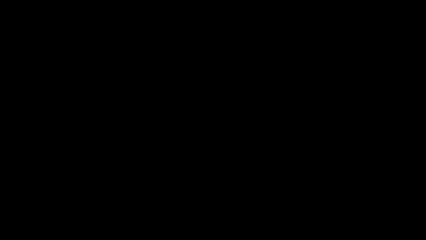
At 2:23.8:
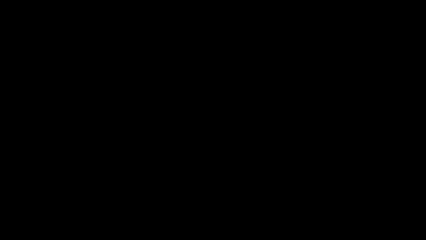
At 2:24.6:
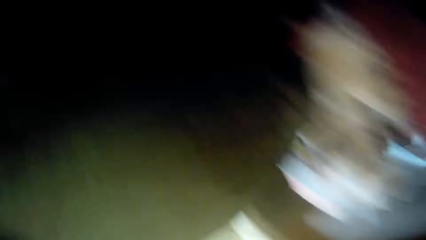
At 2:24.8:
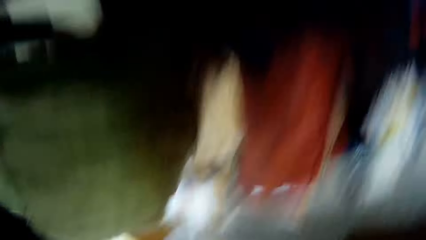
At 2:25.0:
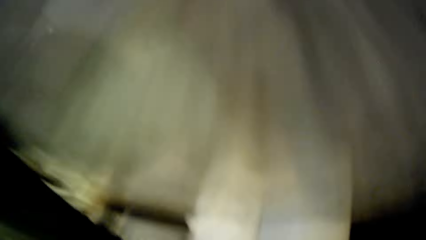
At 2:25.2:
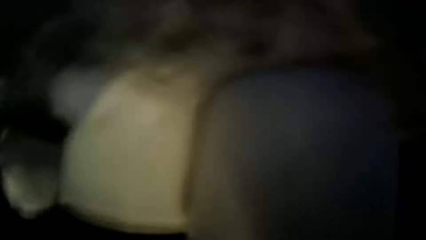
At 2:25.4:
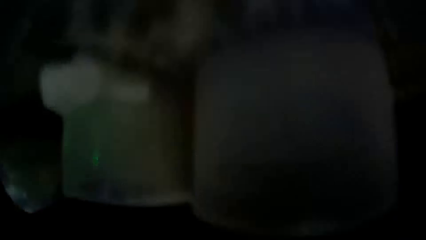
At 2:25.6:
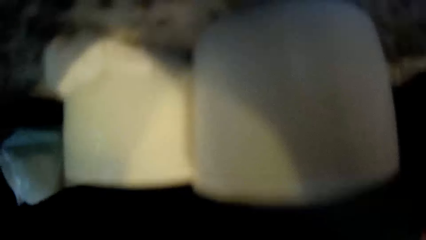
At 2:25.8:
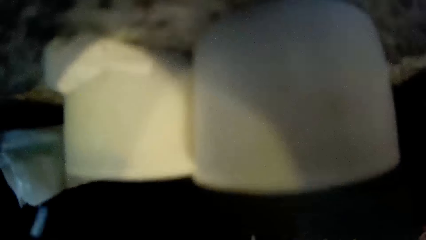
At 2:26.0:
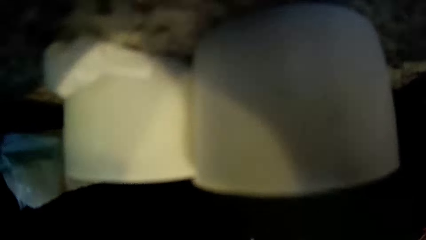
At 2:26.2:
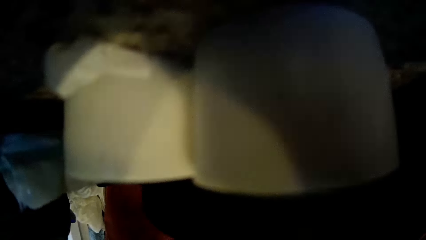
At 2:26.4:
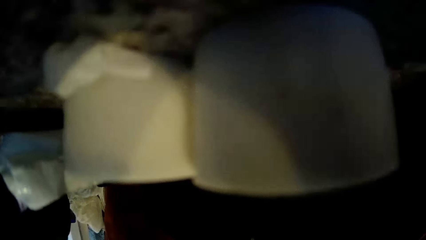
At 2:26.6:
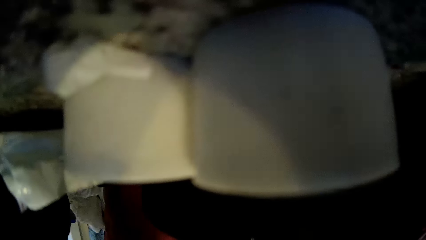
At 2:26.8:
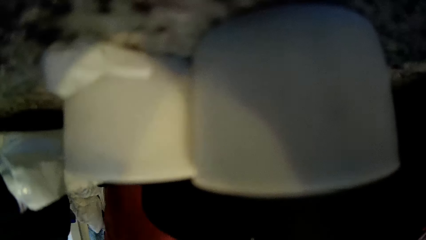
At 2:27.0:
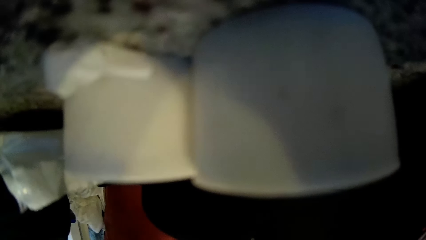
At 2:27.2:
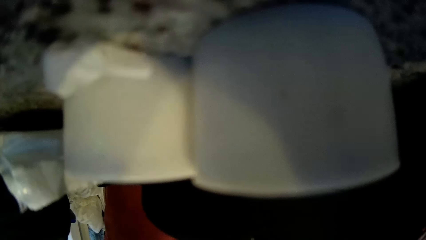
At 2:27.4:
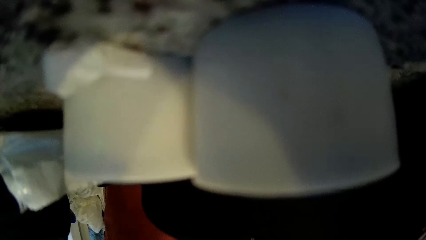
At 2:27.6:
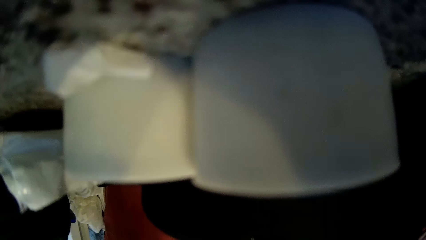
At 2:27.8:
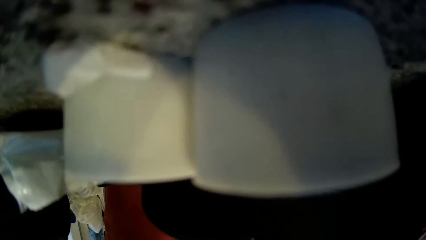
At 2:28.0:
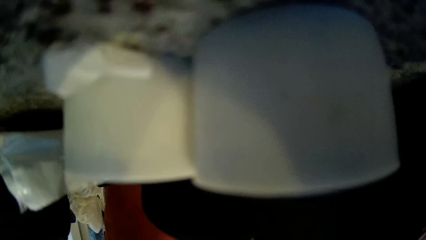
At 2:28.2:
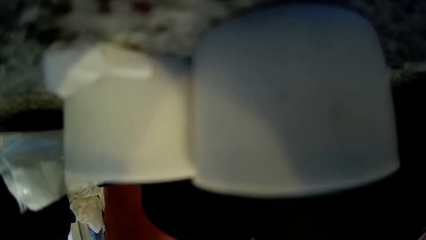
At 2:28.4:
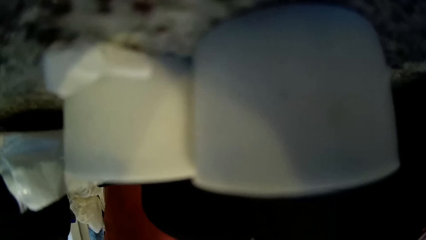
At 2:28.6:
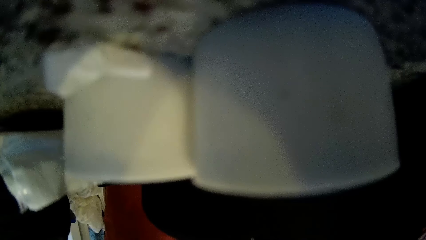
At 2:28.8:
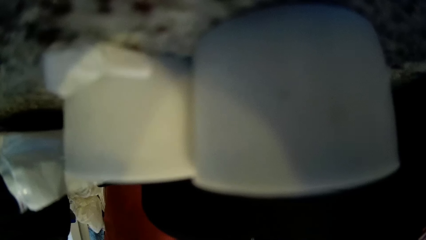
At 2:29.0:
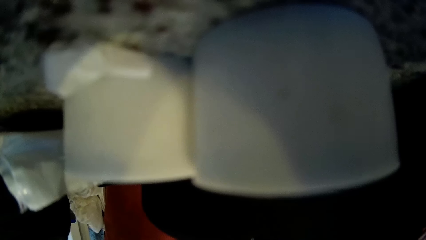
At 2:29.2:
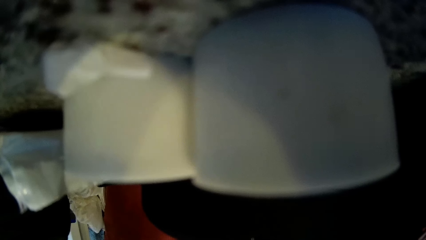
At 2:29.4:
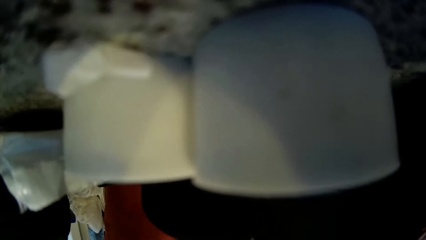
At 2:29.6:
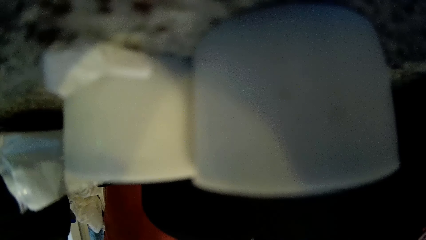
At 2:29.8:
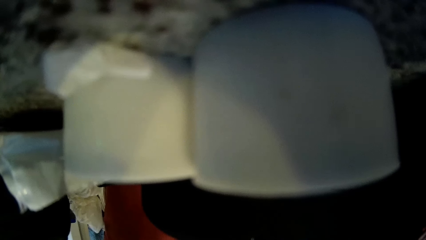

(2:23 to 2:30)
The camera wearer turns on the lights.

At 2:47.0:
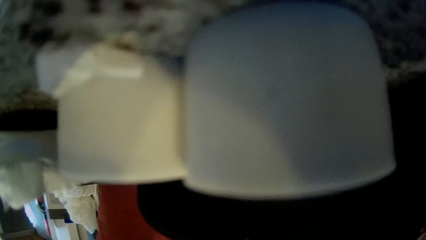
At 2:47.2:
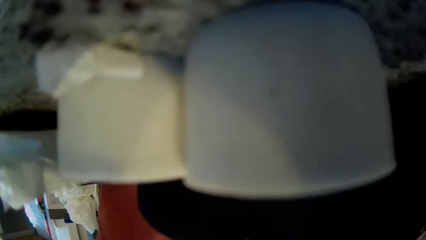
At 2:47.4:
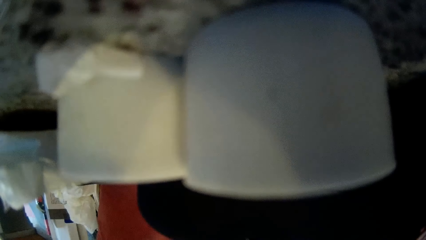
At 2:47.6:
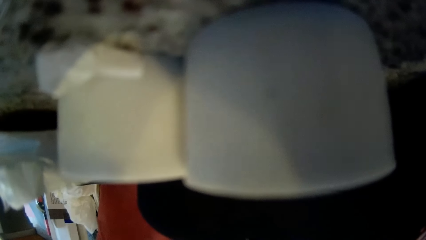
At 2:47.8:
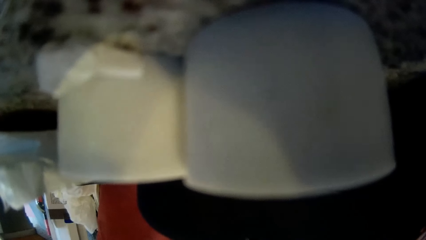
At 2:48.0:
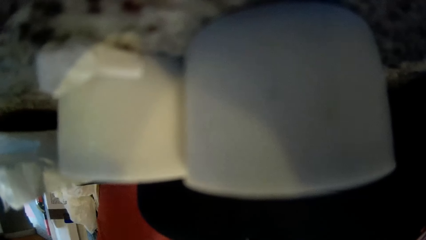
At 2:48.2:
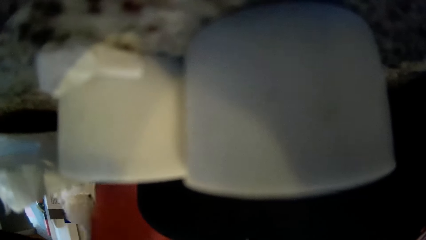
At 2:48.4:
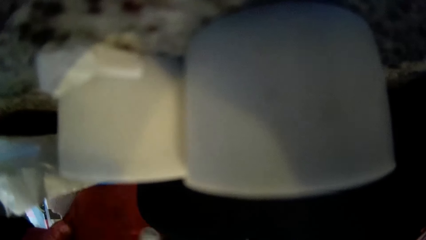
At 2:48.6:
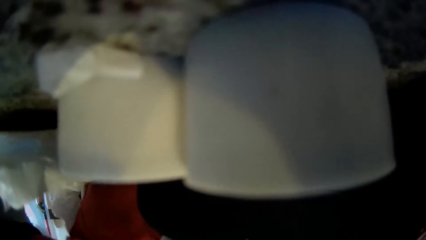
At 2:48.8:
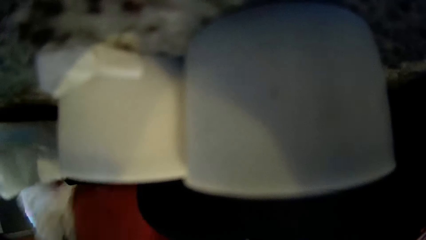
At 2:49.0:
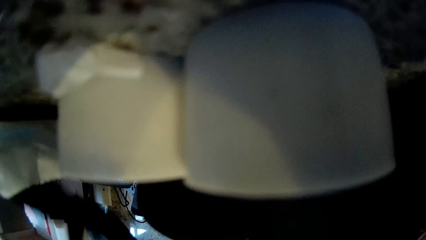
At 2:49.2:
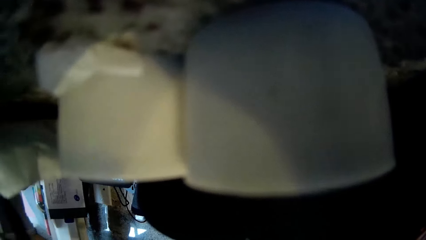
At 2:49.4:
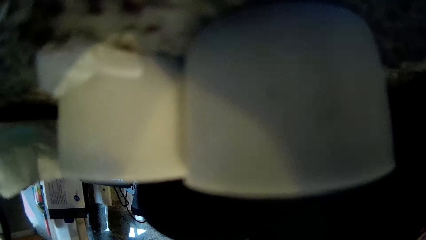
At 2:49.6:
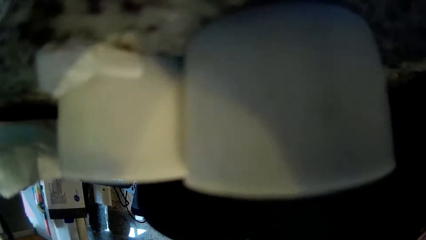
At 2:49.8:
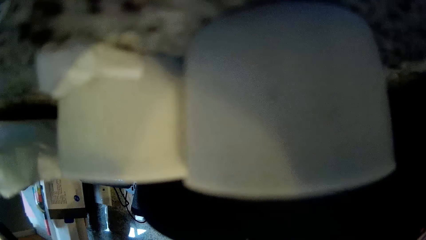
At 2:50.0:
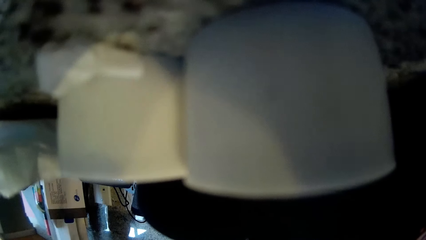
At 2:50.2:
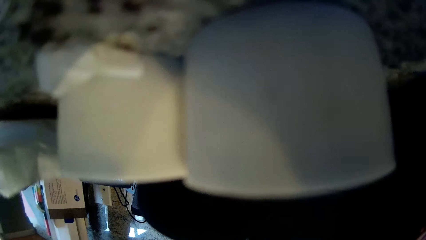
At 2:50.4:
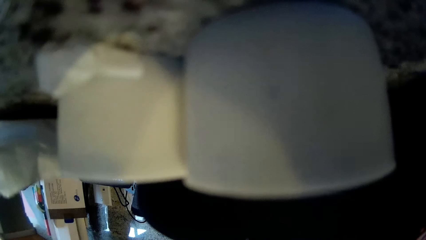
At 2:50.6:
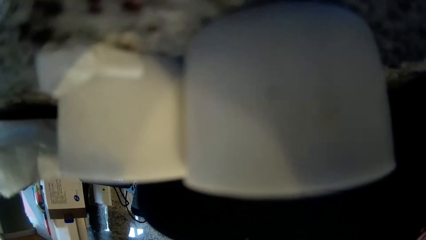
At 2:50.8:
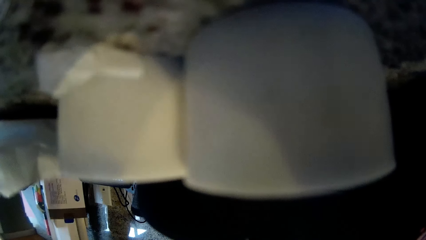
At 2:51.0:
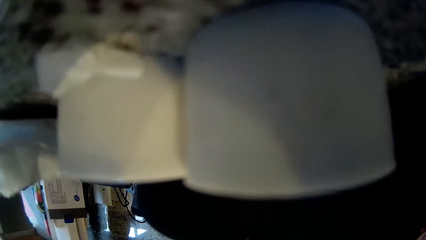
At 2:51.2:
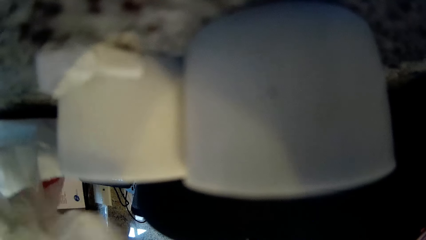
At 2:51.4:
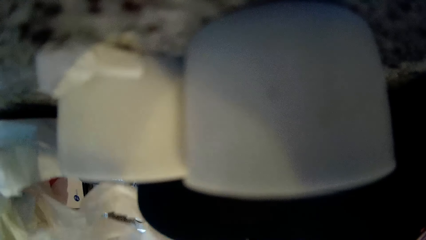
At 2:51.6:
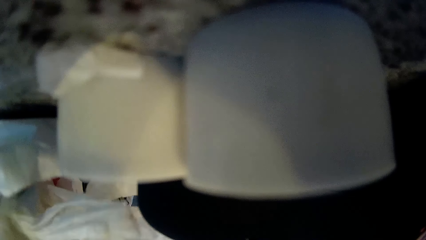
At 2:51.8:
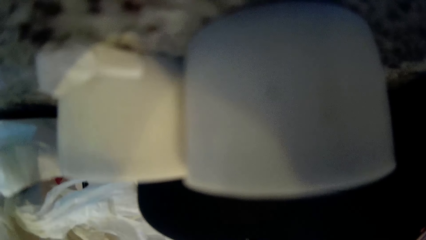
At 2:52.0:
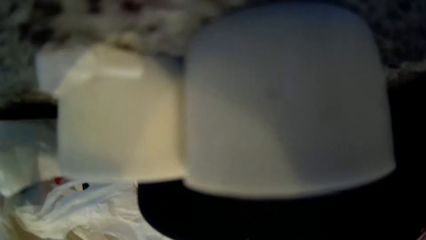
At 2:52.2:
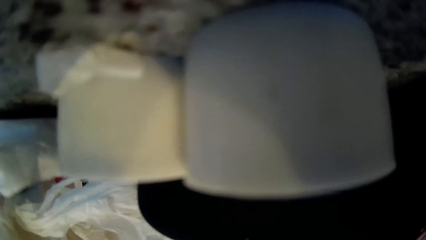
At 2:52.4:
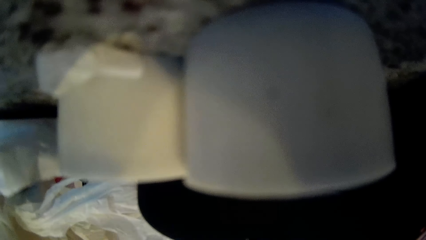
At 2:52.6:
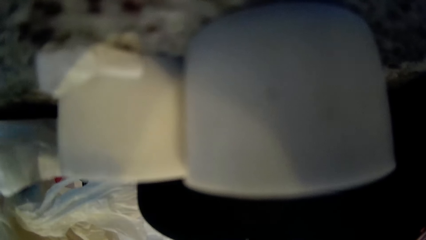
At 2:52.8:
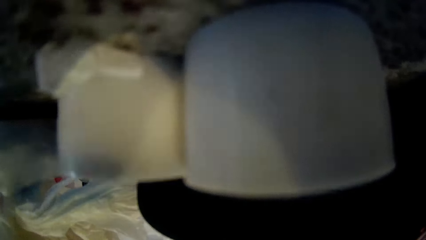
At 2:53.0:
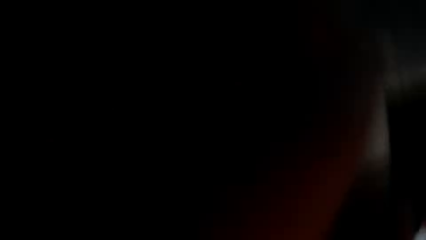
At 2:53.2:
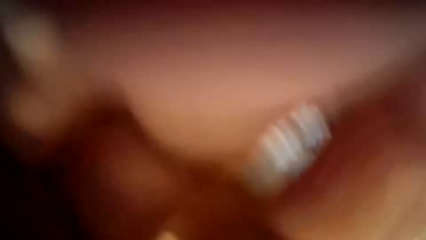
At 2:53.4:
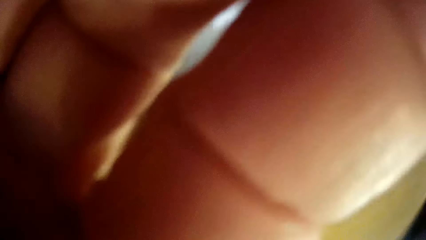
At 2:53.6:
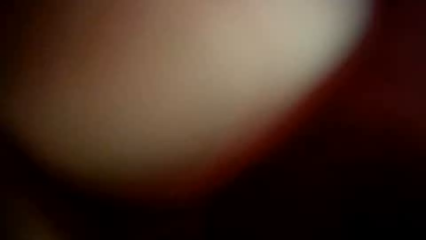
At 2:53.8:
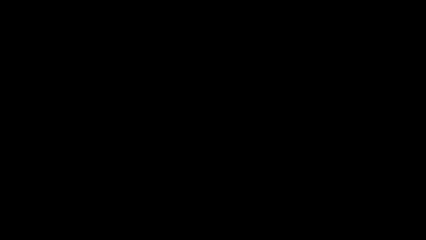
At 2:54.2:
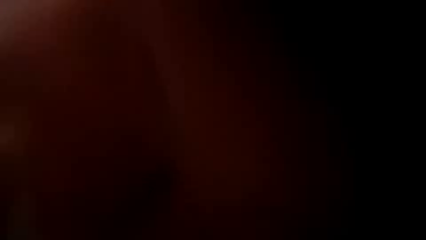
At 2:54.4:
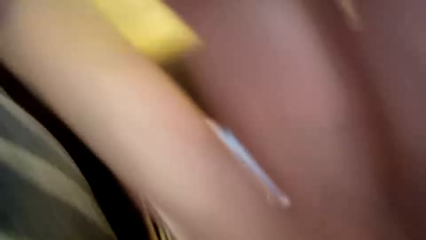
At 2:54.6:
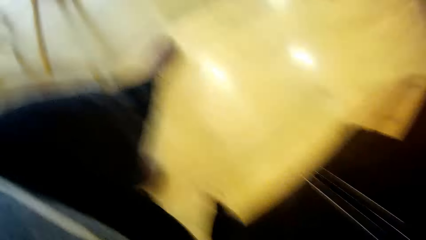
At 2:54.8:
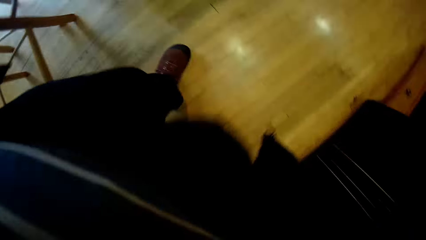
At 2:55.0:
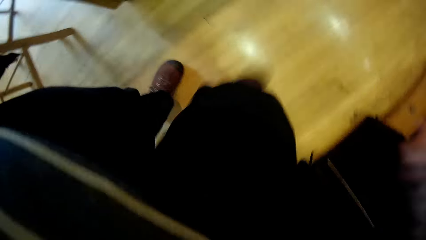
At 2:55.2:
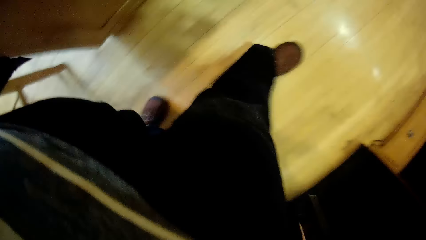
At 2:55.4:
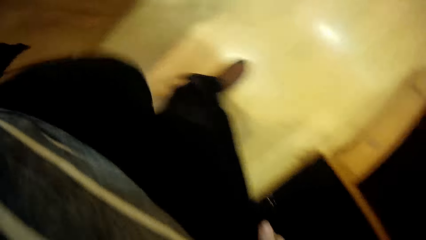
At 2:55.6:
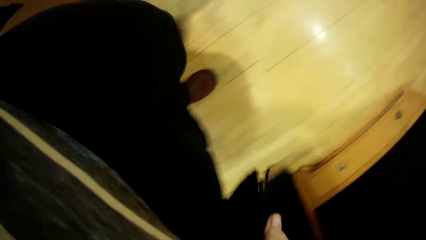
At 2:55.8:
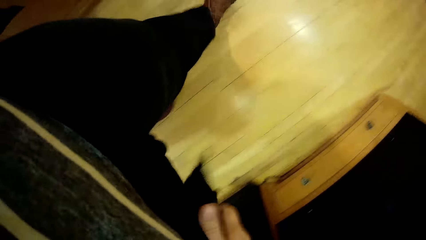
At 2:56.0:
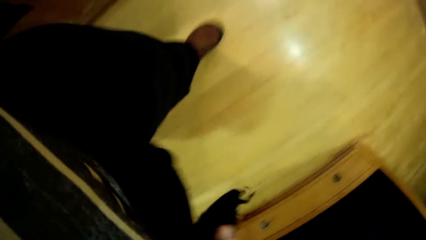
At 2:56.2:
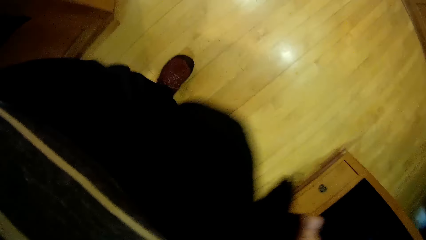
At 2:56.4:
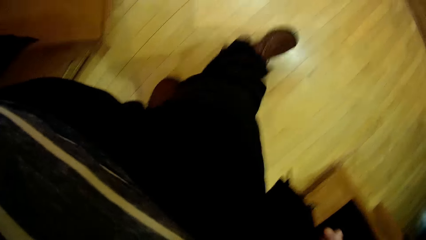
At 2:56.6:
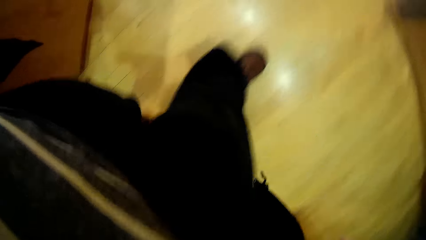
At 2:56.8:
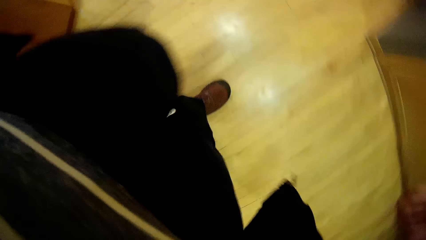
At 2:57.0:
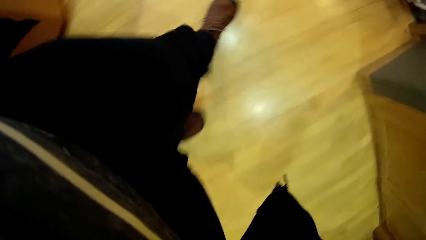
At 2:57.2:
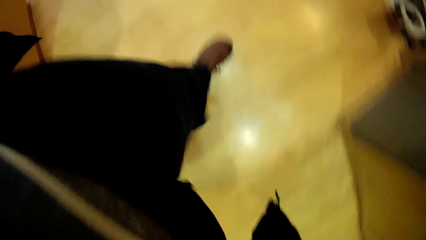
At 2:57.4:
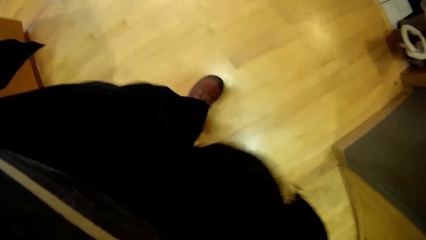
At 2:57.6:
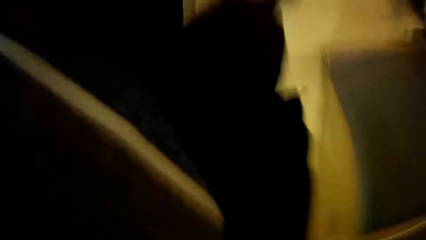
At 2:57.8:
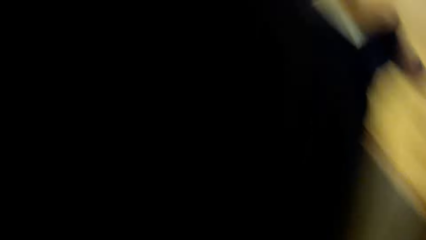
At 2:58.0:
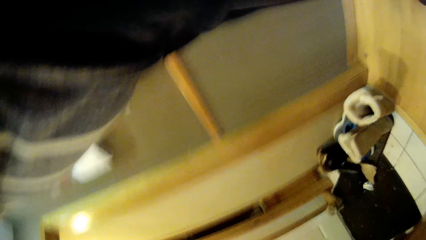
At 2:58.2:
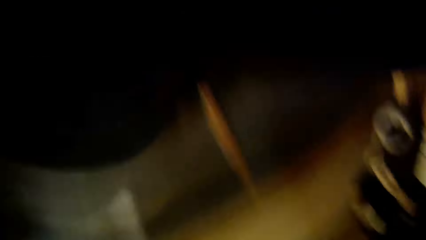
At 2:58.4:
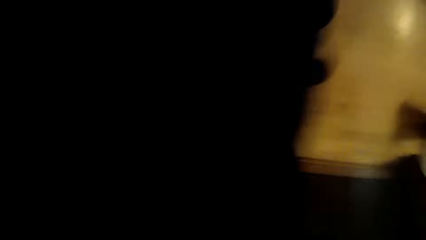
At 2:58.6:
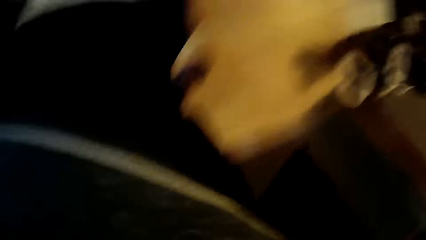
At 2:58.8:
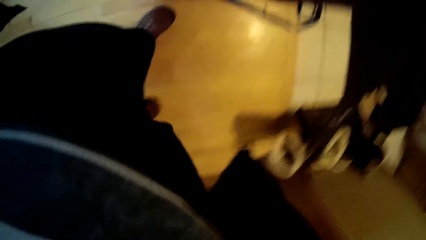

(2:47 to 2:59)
The camera wearer moves items. They pick something. They touch the camera. They walk around.
